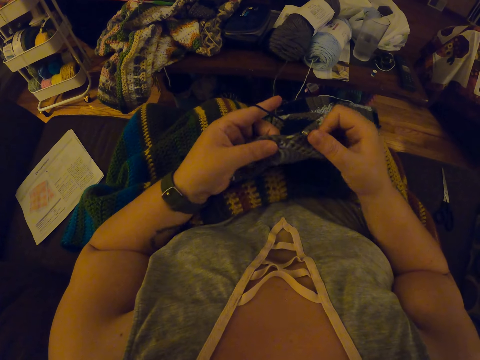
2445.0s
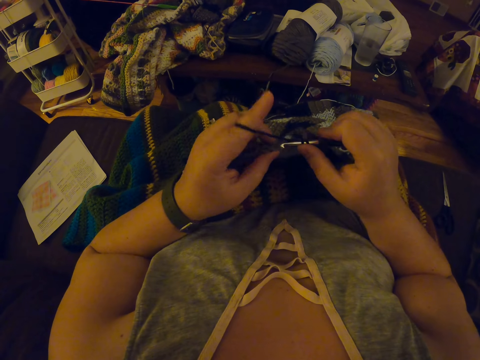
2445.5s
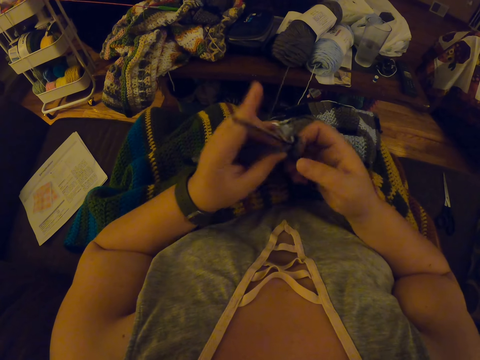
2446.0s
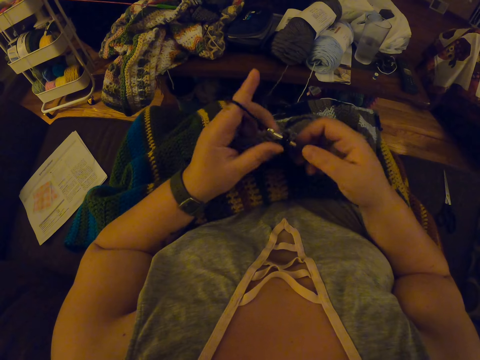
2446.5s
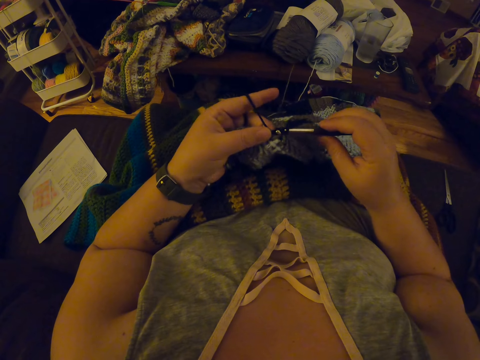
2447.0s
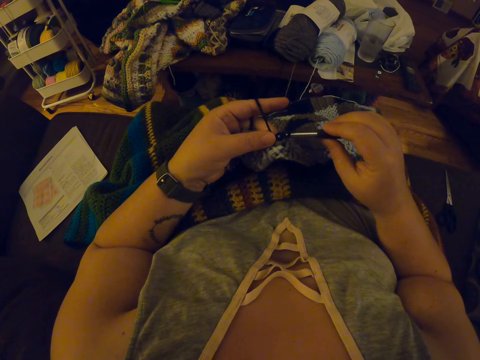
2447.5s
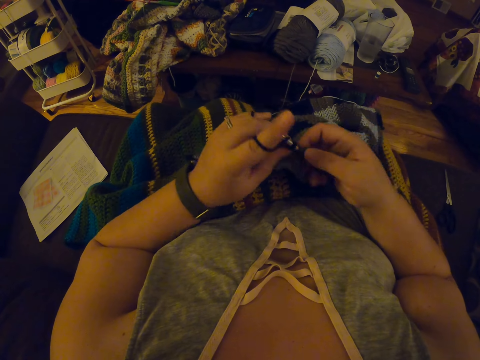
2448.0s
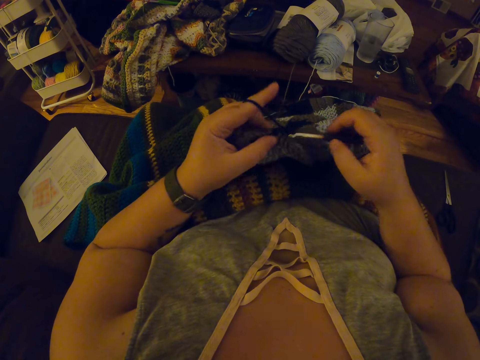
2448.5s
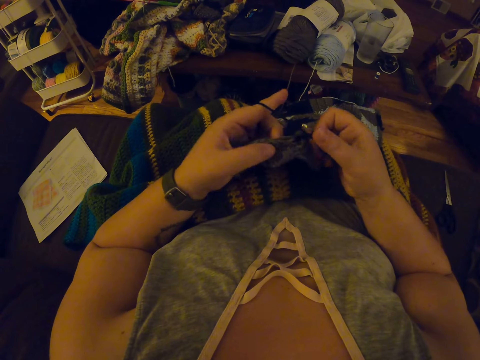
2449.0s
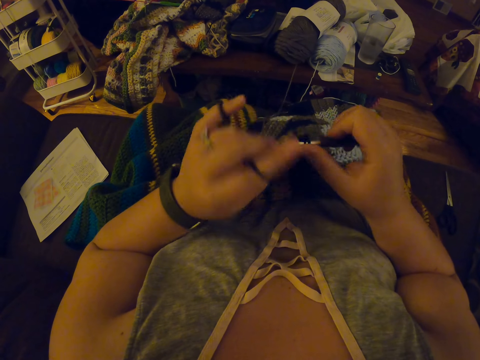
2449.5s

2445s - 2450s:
The camera wearer sews the fabric sweater.

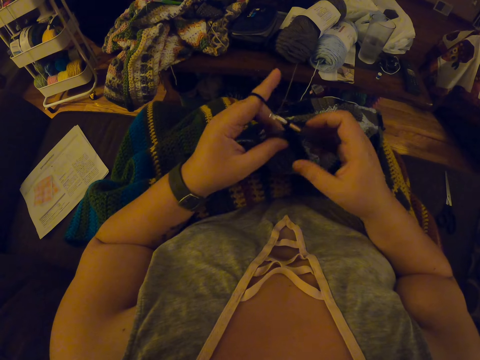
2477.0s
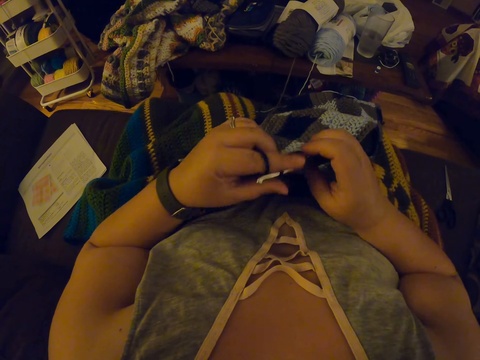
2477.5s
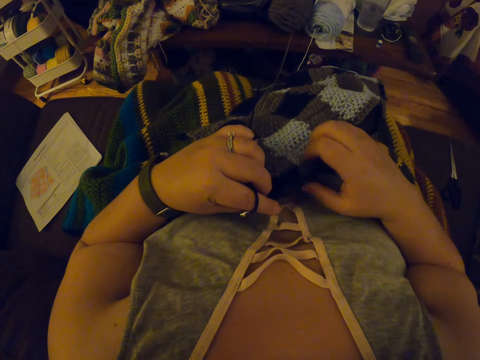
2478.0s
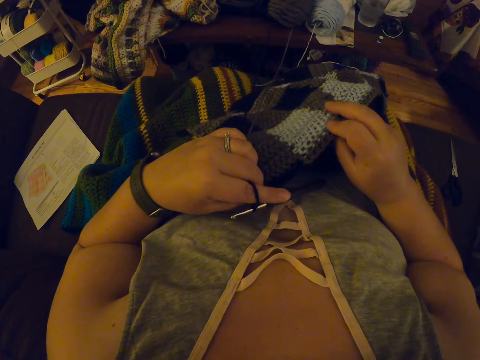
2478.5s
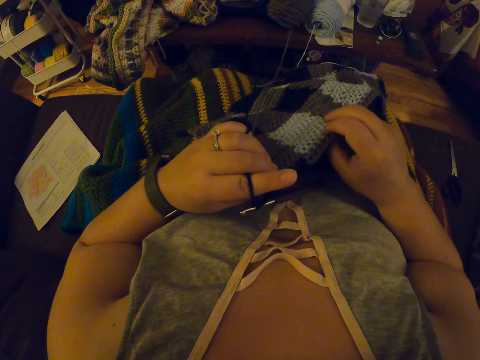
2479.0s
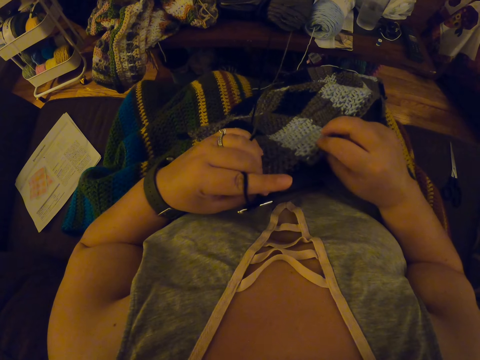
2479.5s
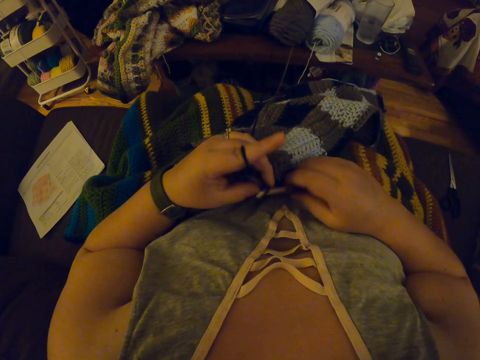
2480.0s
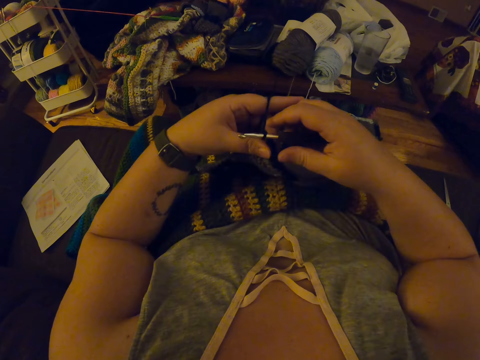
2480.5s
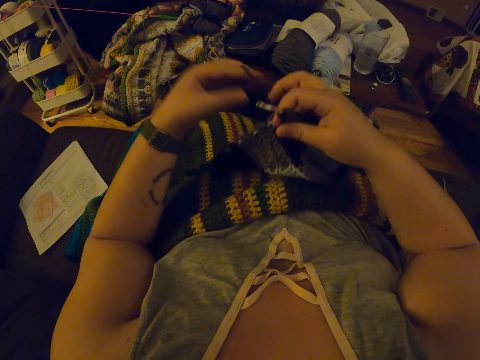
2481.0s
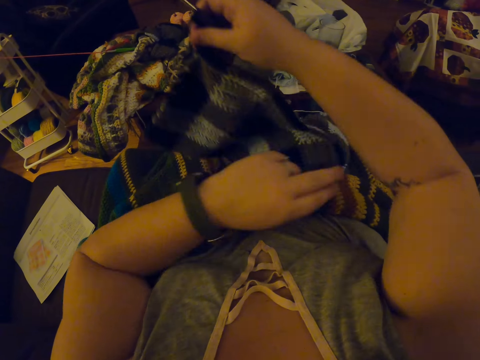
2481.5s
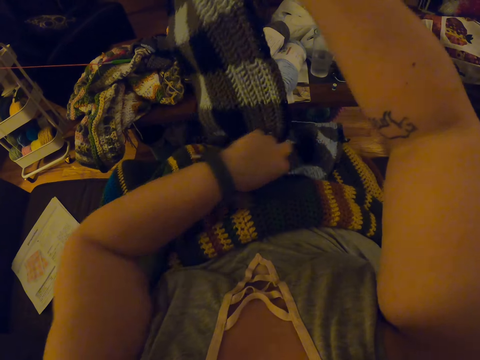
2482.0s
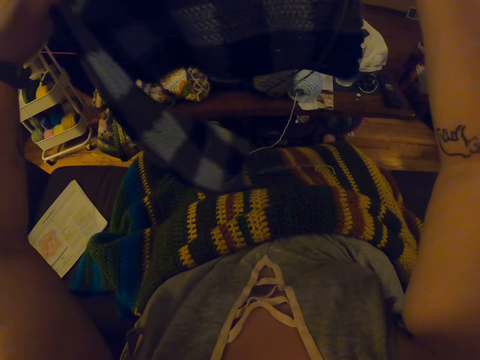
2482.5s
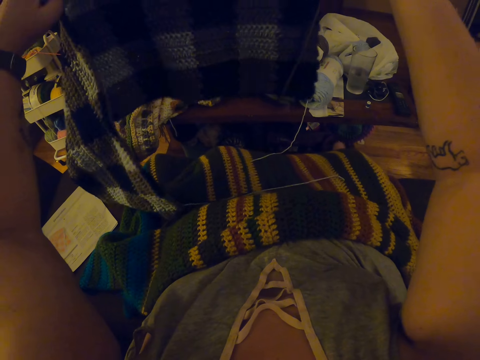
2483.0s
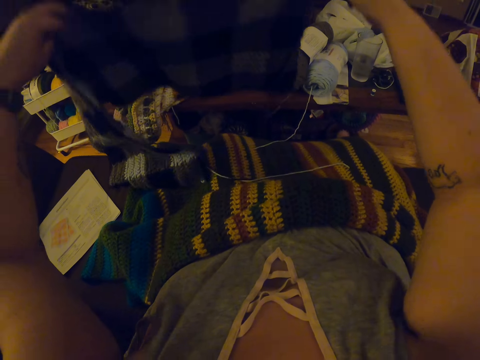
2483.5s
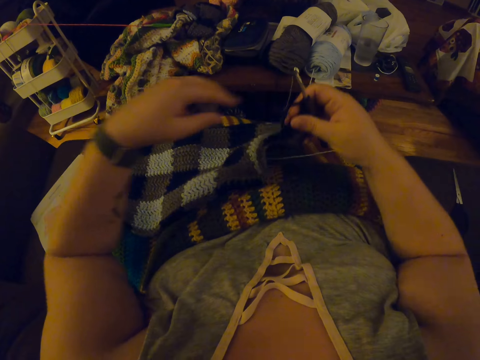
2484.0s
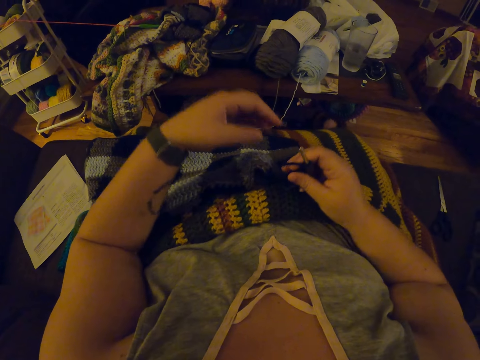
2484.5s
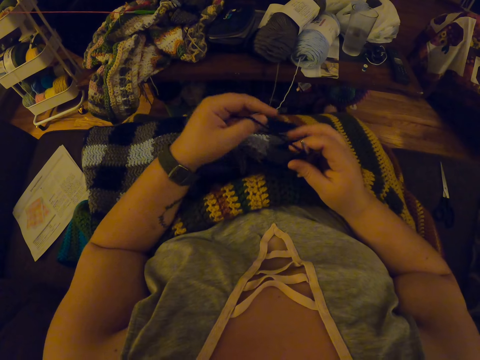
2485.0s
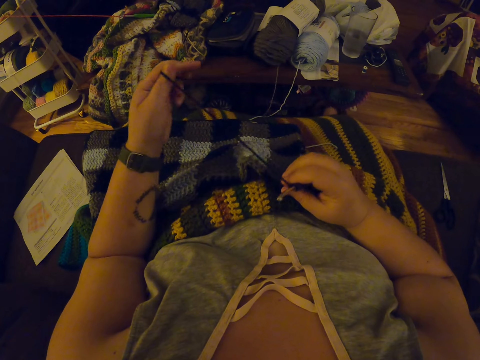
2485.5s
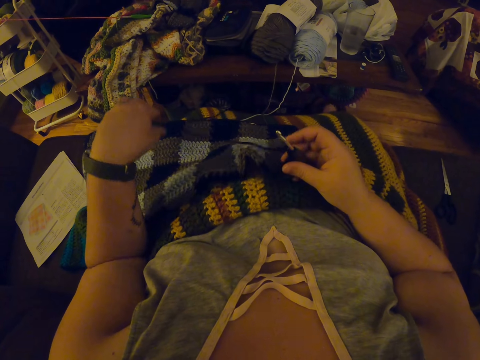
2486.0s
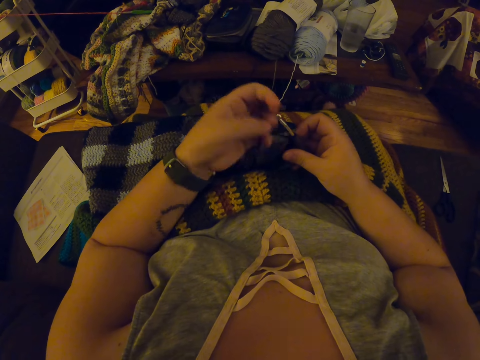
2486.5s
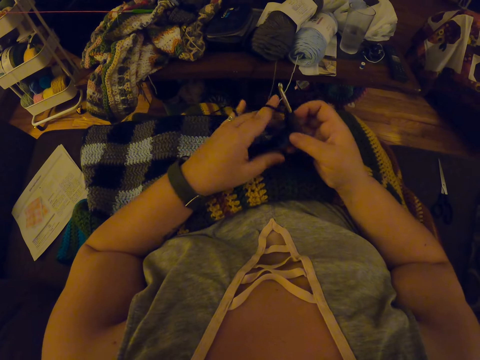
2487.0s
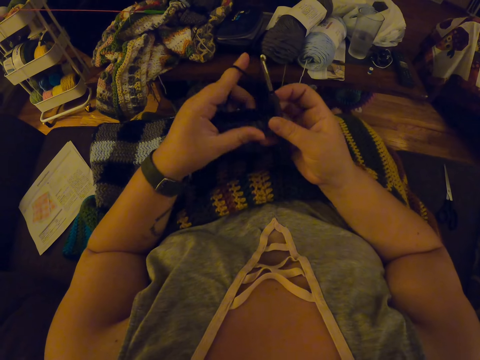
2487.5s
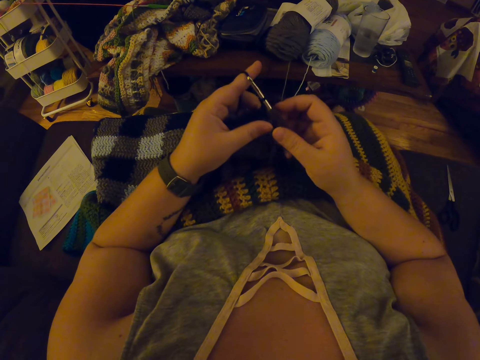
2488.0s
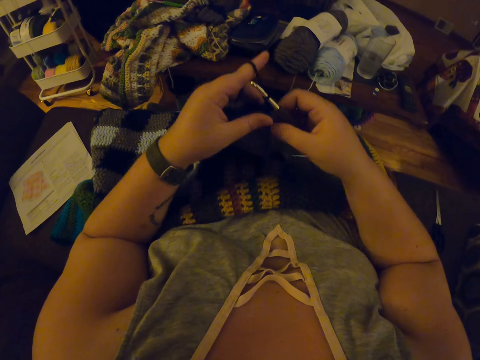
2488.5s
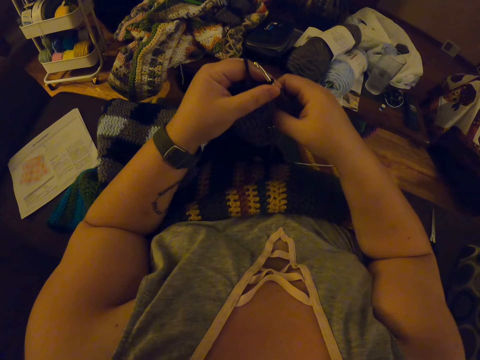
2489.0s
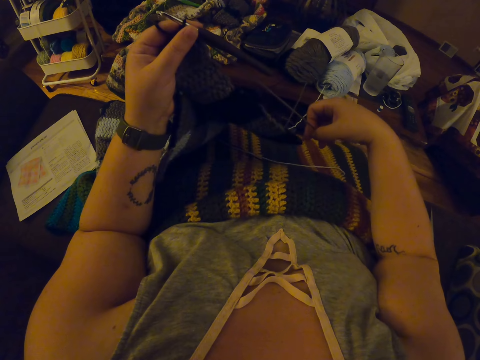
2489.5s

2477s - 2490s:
The camera wearer adjusts the crochet with her right hand. She straightens the fabric sweater. She lifts the fabric sweater, holds the fabric sweater with her hands and puts the fabric sweater on her lap. She adjusts the yarn with her left hand. She holds the fabric sweater with her hands.

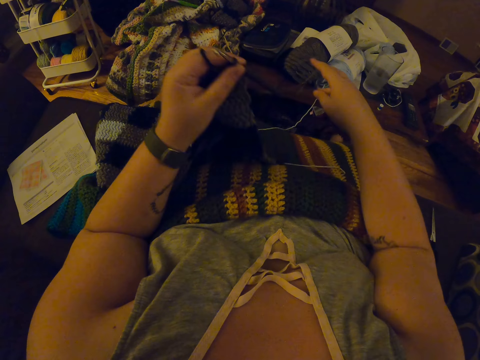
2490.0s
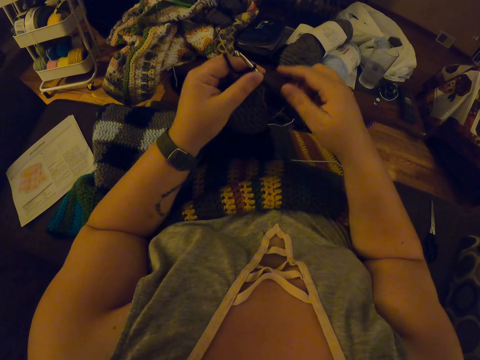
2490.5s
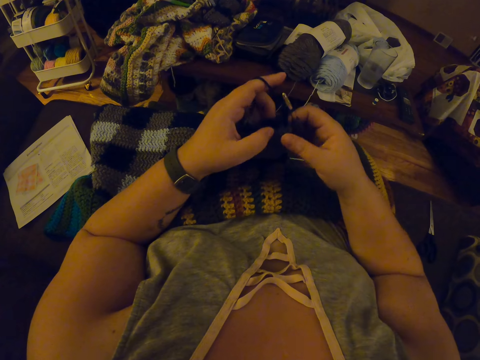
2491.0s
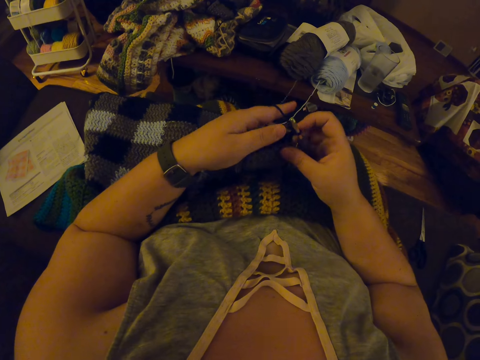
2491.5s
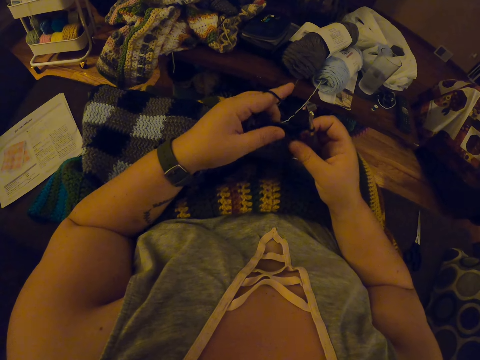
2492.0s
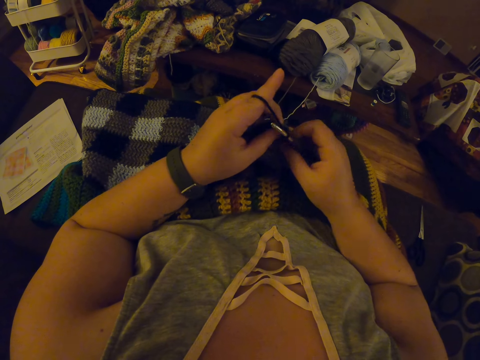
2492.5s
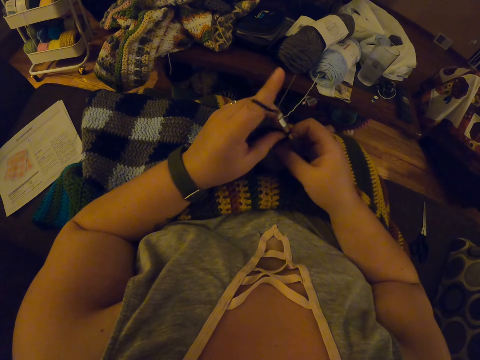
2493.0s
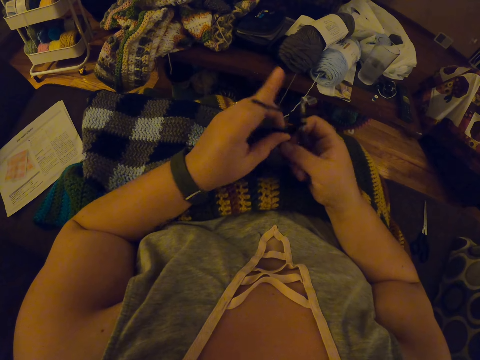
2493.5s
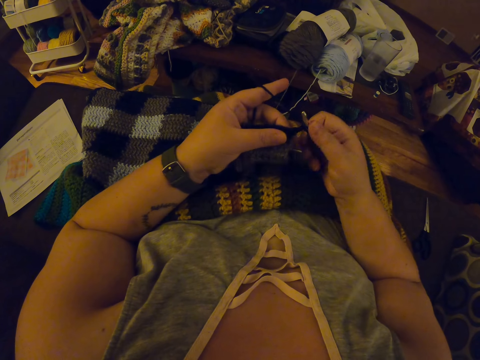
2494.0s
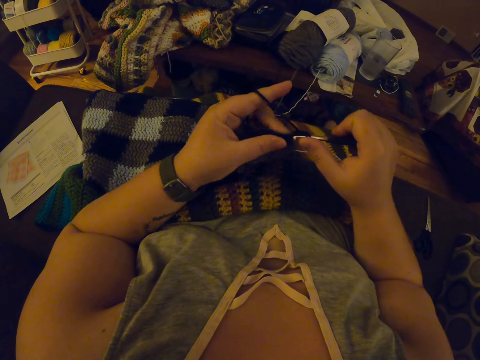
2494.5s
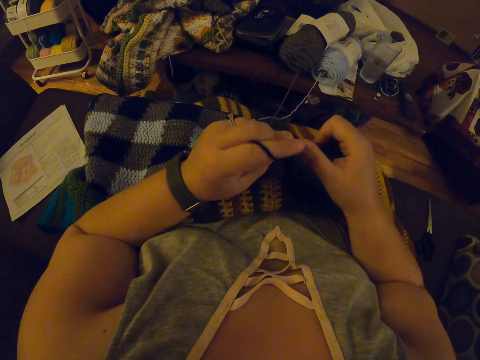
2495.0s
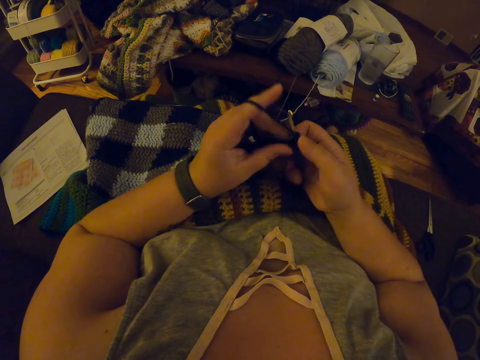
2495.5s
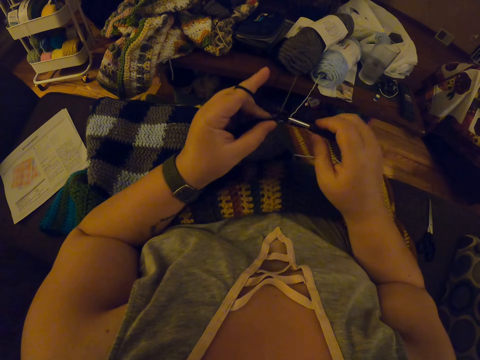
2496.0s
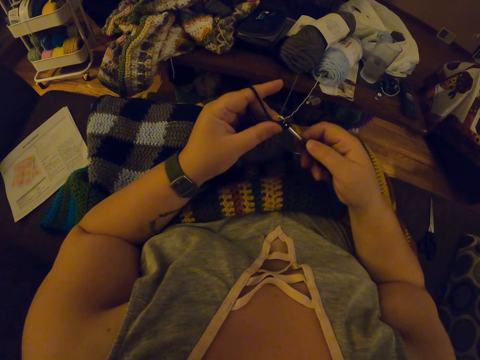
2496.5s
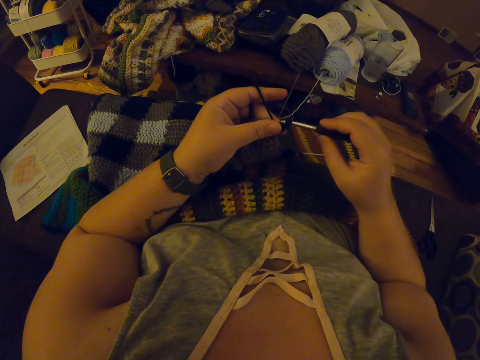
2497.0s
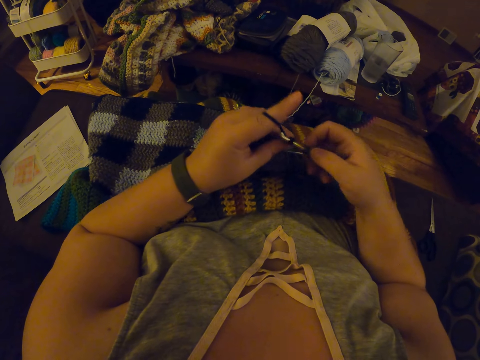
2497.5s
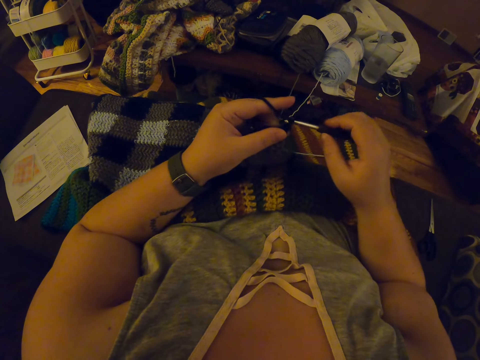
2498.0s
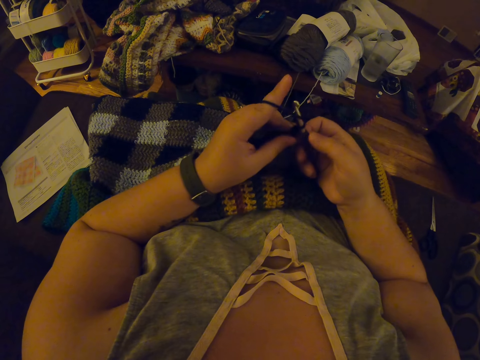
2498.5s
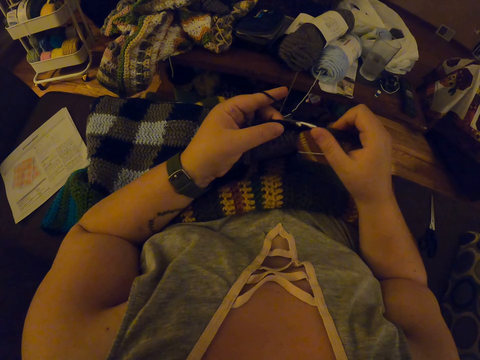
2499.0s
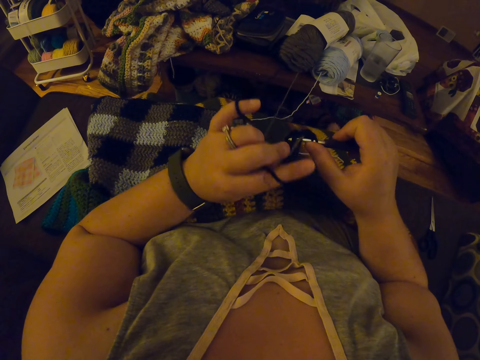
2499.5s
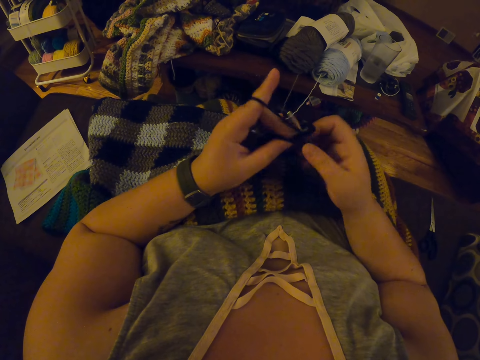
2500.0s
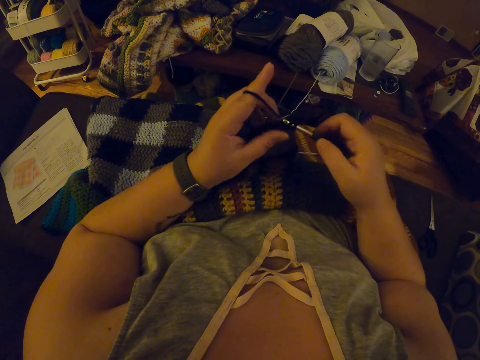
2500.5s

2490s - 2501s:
The camera wearer straightens the thread. They crochet the yarn with the crochet hook. They sew the fabric sweater.
